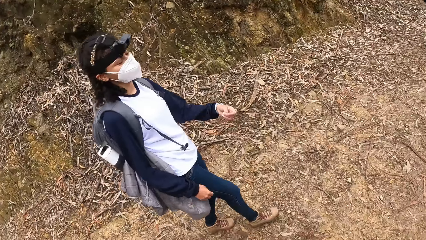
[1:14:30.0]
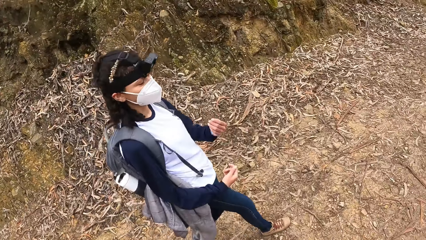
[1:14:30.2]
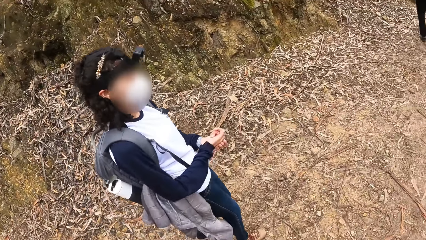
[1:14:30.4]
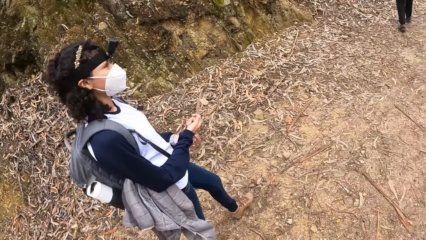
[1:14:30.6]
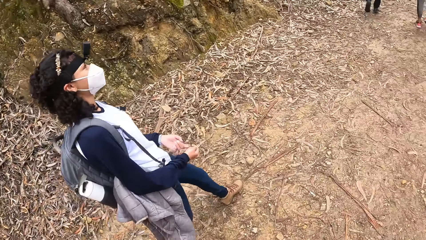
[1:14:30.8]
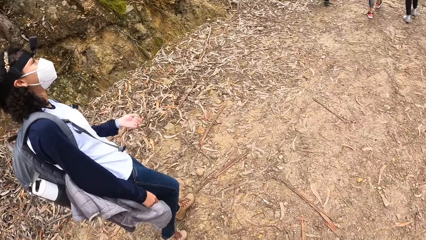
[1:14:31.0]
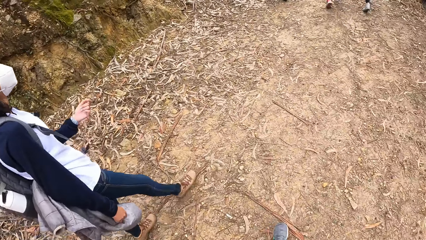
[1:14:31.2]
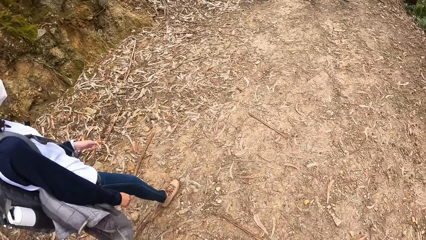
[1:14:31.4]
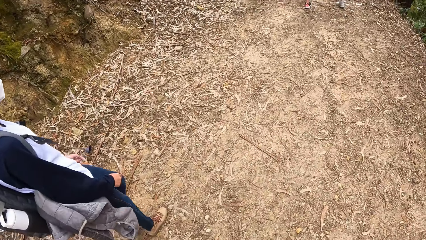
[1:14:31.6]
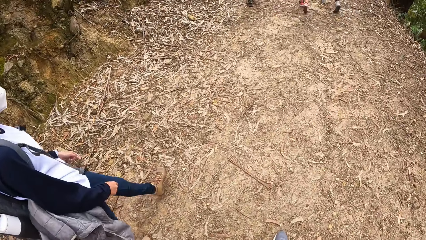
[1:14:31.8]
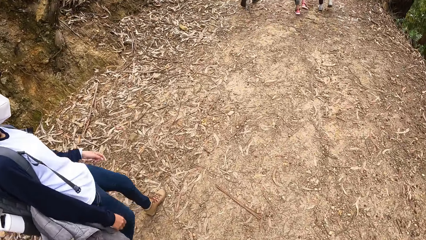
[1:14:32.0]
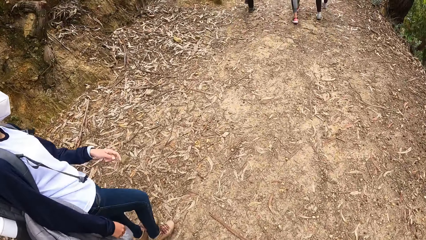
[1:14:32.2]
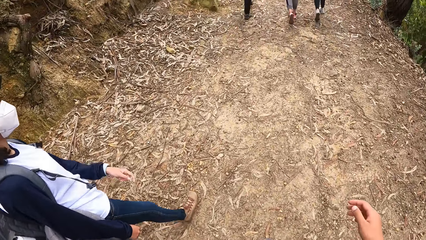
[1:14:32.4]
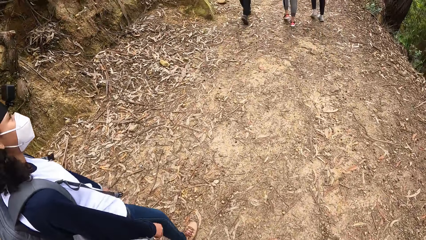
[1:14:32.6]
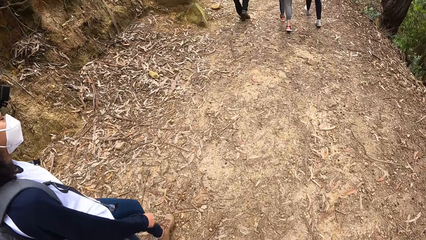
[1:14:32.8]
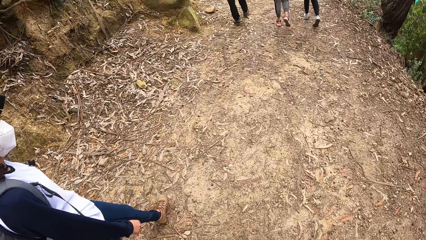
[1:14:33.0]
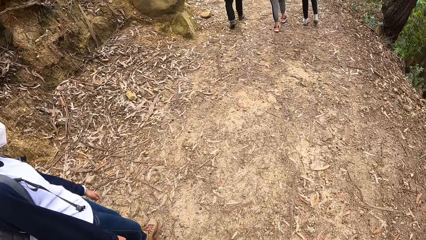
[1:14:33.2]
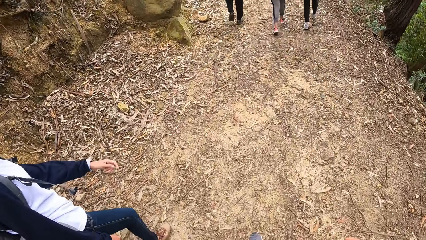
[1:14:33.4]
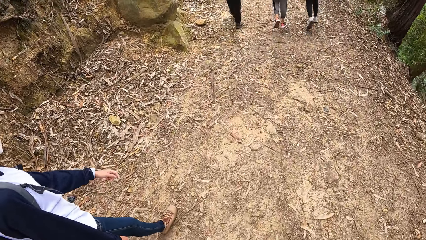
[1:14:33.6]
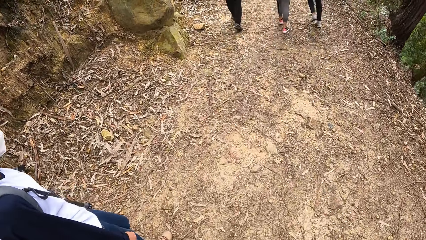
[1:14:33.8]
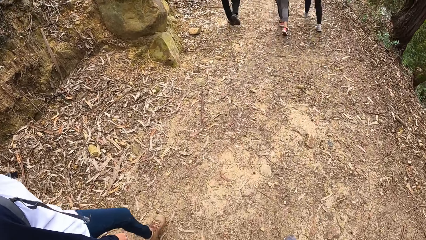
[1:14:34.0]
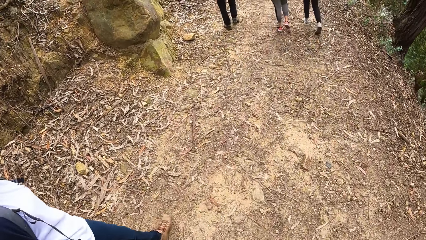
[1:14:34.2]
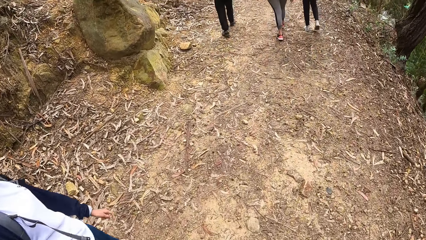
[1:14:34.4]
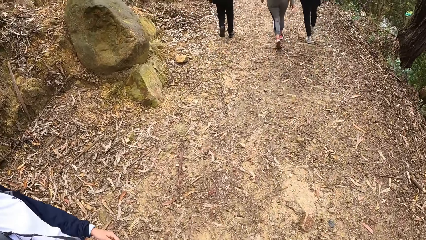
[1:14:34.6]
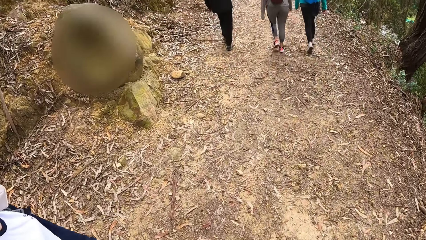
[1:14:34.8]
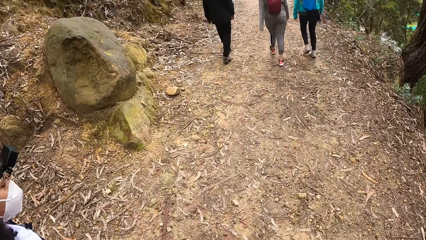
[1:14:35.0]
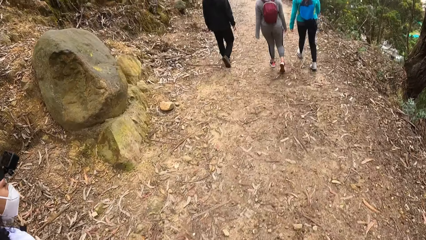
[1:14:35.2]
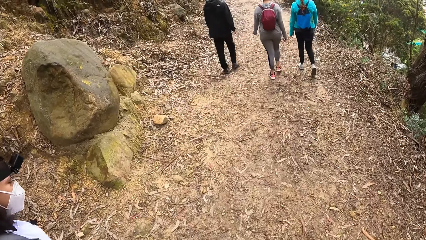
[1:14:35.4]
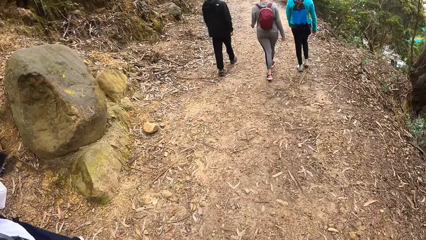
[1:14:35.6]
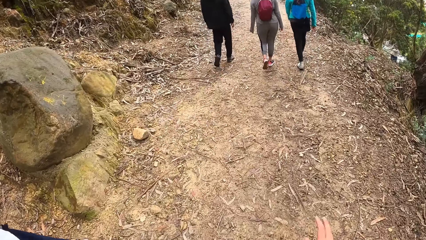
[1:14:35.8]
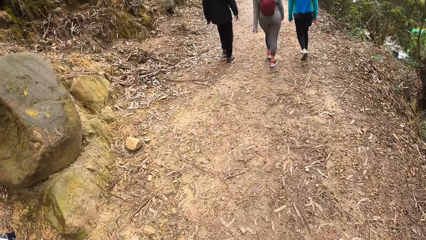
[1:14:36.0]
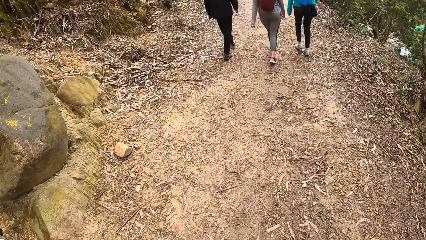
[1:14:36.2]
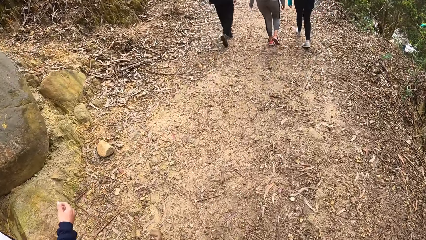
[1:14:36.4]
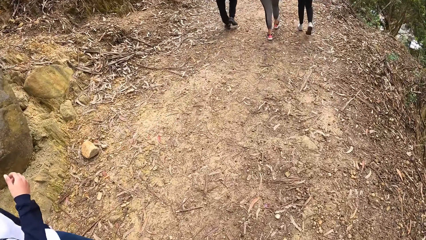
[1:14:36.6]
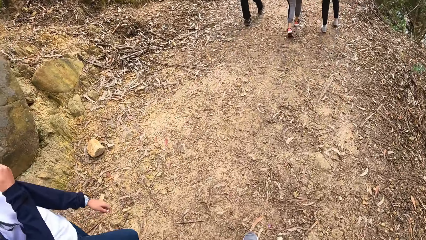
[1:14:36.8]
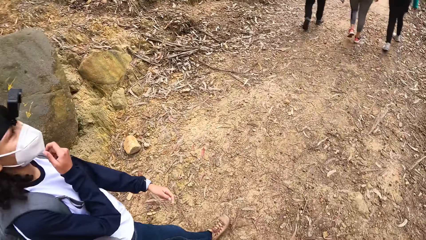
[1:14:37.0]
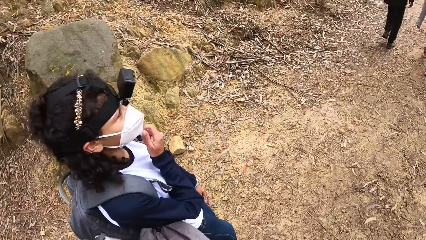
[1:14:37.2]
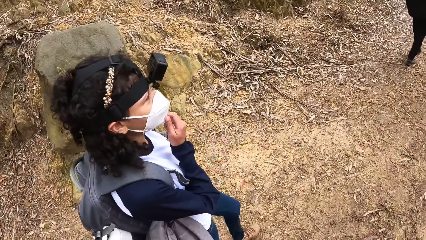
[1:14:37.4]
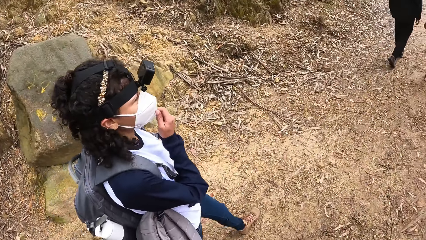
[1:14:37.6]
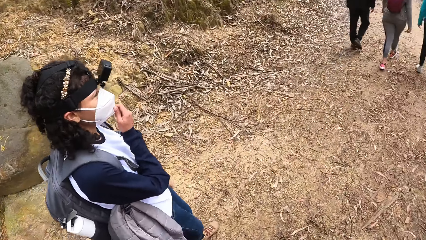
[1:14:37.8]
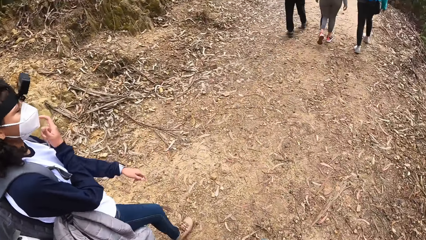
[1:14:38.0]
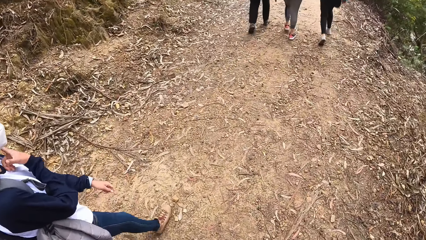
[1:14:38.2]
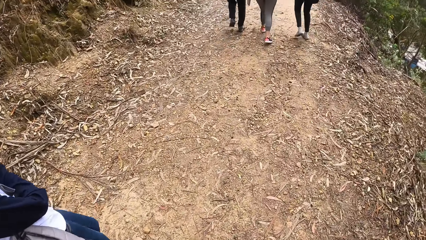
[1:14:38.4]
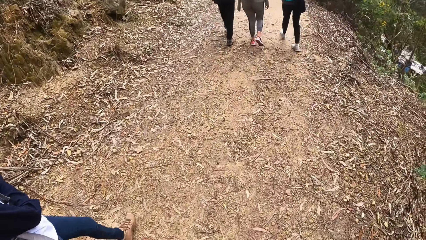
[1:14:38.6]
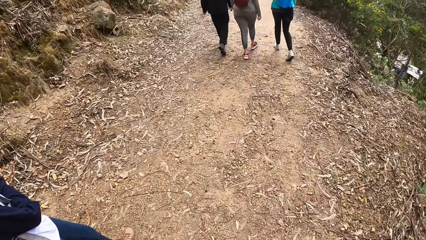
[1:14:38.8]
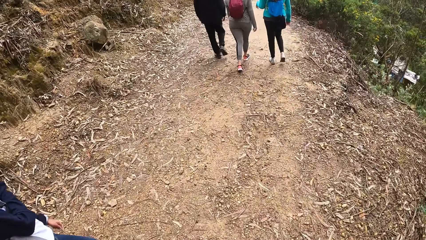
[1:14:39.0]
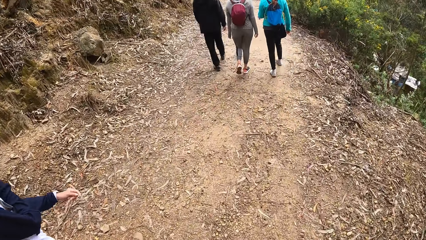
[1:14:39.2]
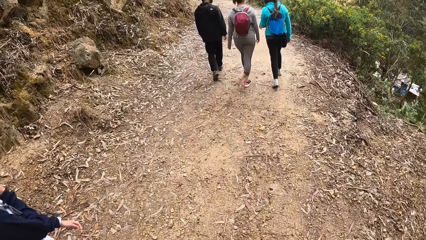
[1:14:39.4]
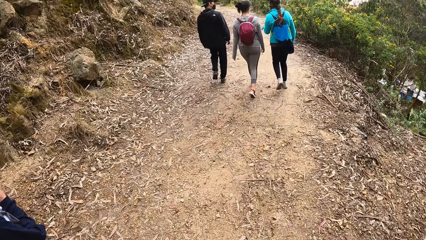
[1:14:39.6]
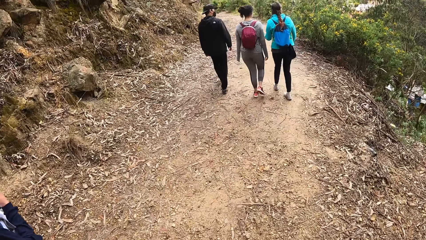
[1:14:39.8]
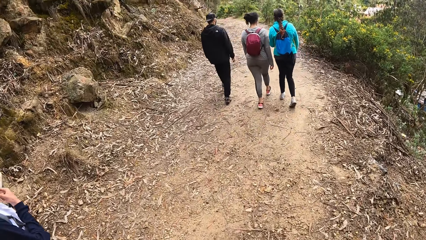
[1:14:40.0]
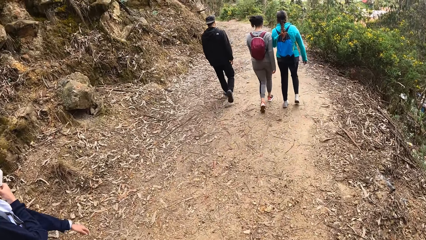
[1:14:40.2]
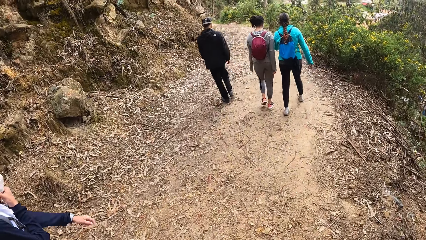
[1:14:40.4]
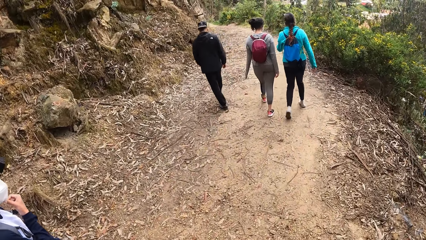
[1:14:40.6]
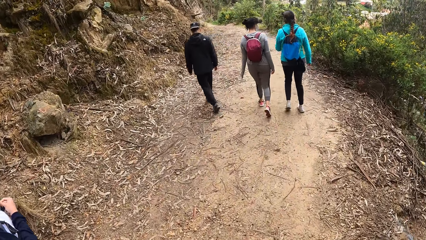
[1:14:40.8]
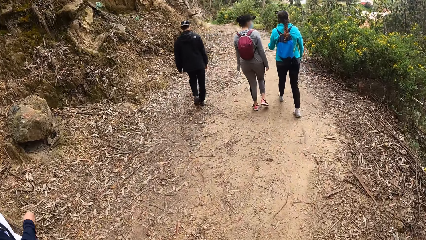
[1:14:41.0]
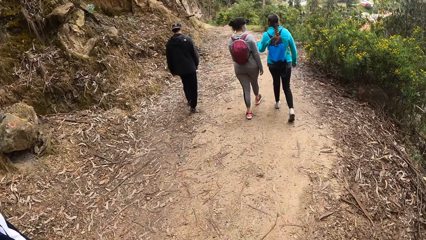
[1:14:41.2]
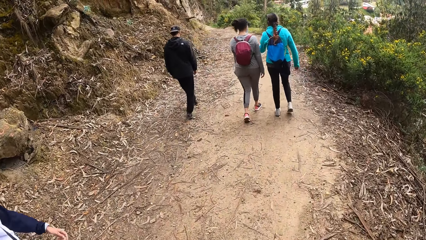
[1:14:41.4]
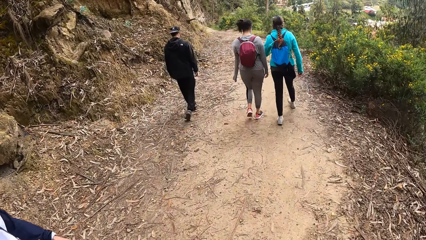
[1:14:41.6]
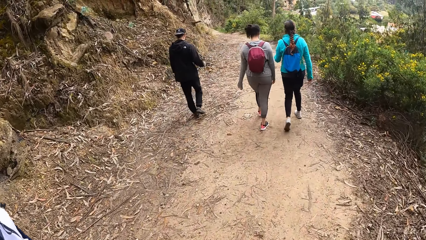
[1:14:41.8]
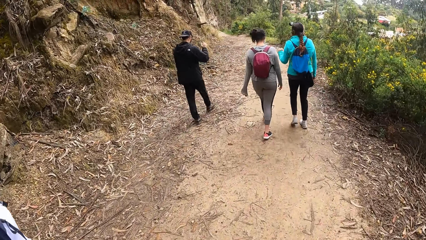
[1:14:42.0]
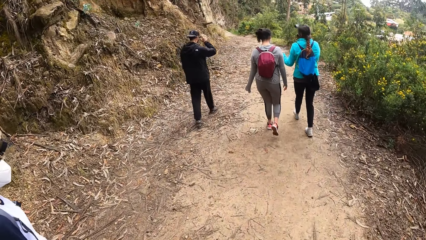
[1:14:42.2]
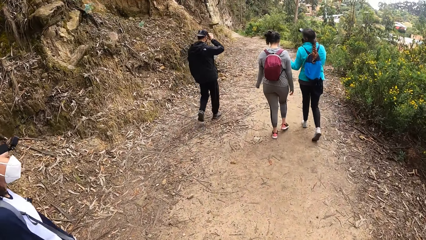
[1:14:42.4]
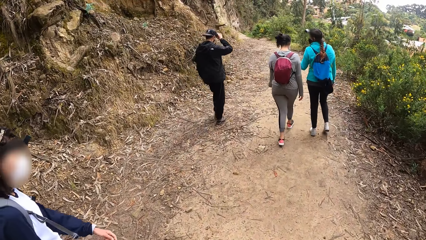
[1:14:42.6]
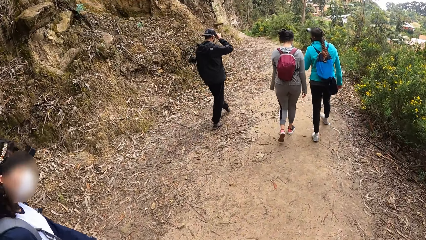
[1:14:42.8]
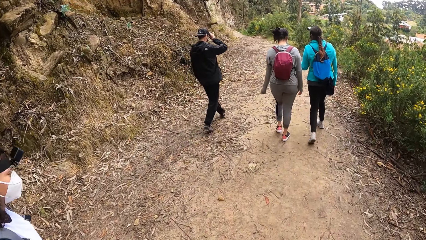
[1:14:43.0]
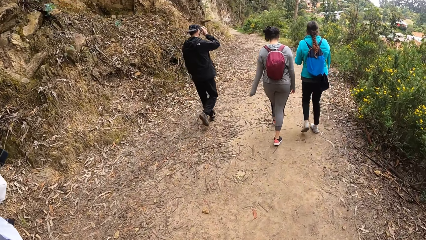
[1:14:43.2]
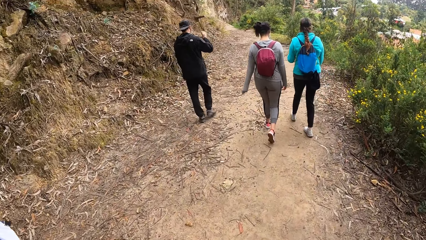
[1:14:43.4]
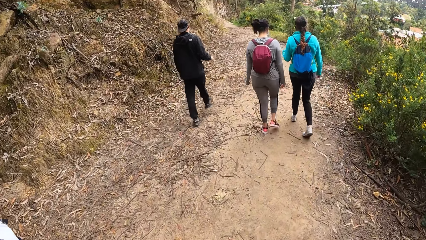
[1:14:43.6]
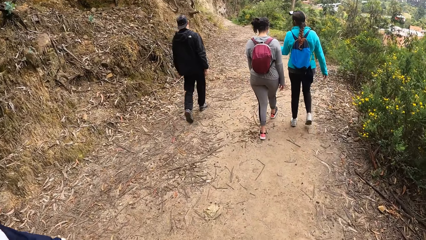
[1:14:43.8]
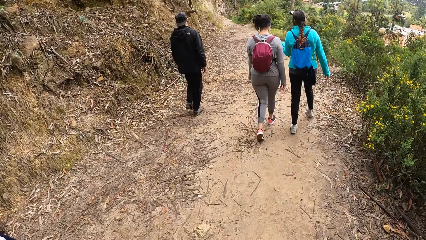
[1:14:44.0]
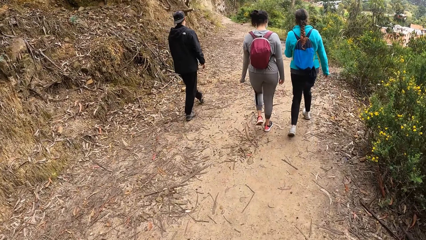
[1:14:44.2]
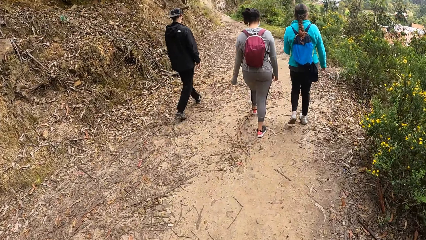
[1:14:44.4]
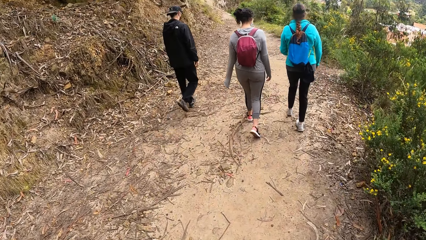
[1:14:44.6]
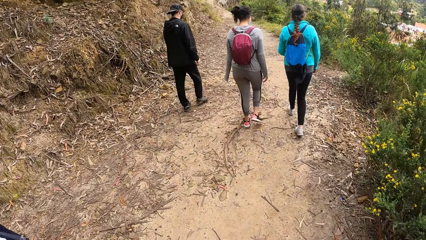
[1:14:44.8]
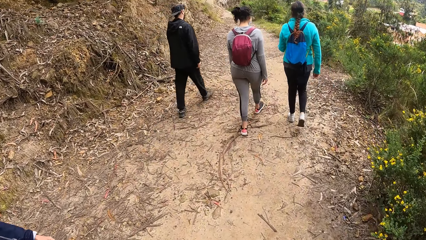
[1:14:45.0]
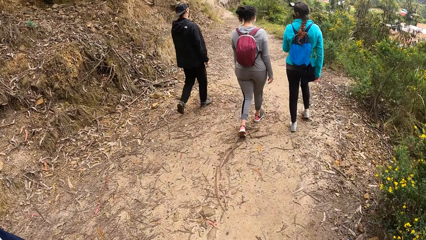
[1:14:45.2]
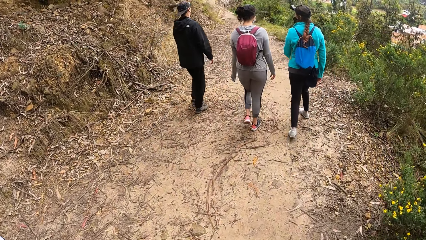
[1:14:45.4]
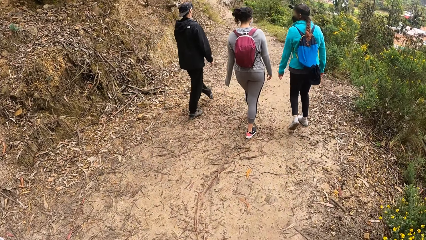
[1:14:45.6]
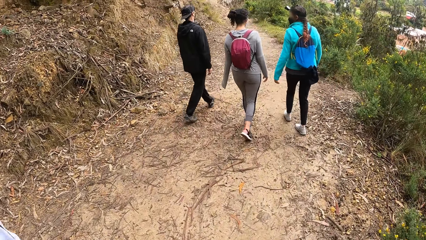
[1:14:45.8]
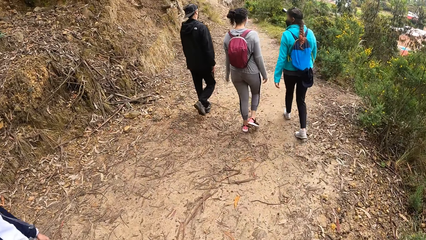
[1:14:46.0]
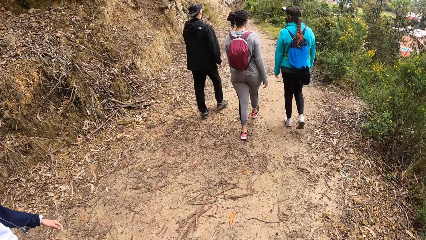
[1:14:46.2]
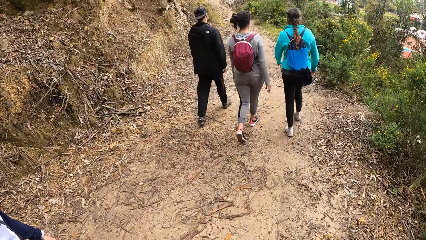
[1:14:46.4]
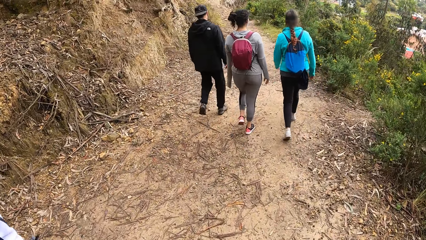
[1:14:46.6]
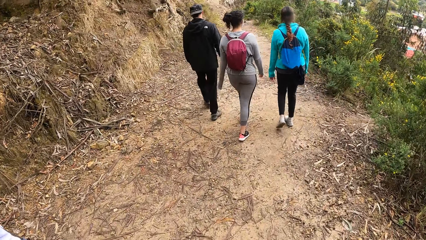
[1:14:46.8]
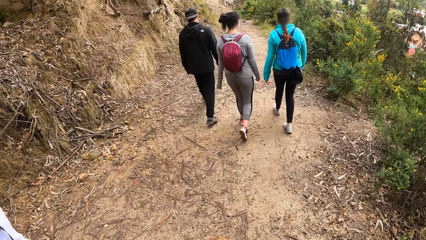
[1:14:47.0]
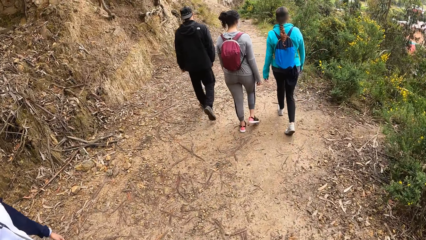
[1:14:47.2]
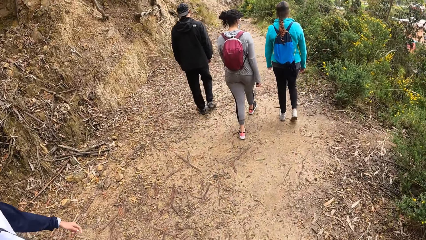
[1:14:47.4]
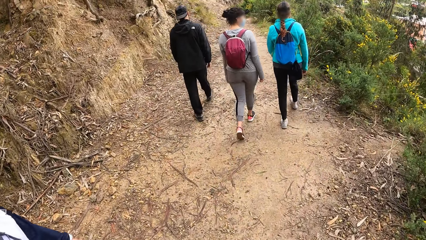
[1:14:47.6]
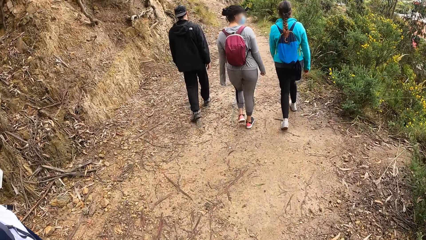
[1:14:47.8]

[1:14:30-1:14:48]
The camera wearer is talking to a person while walking. The woman touches her nose mask with her right hand. The man touches his camera with his right hand.
